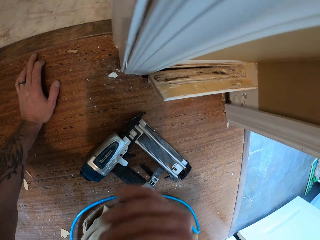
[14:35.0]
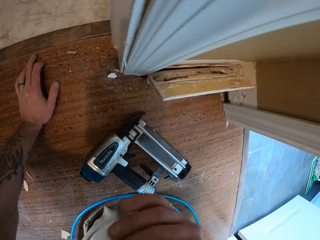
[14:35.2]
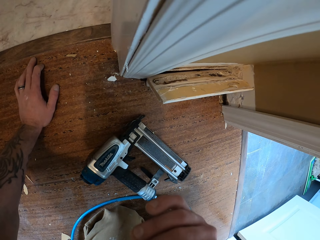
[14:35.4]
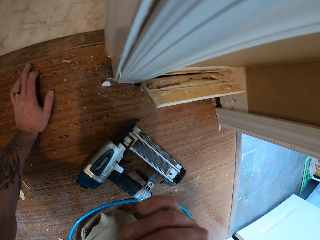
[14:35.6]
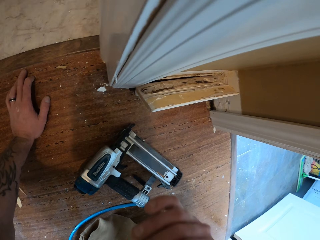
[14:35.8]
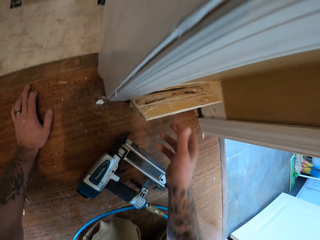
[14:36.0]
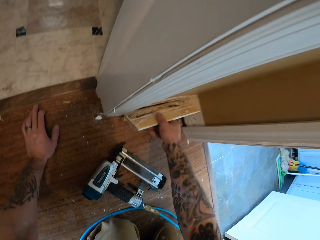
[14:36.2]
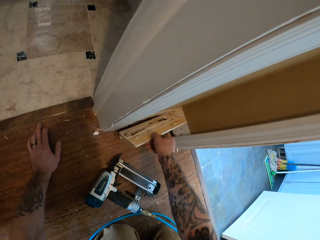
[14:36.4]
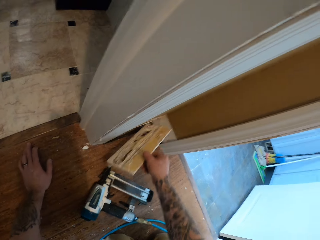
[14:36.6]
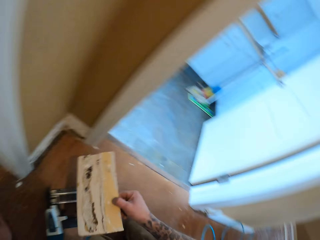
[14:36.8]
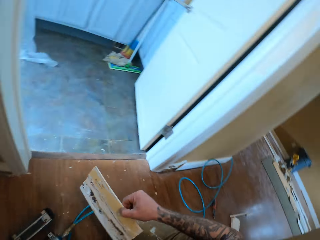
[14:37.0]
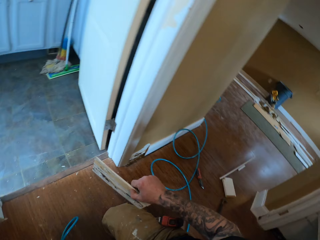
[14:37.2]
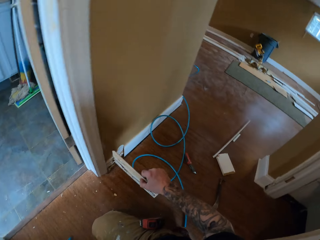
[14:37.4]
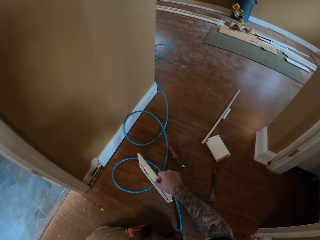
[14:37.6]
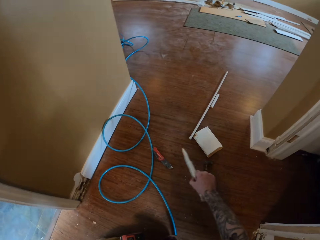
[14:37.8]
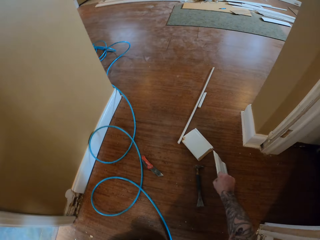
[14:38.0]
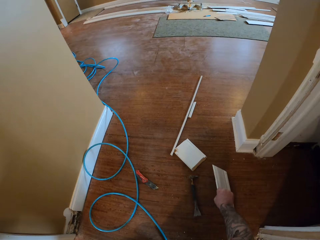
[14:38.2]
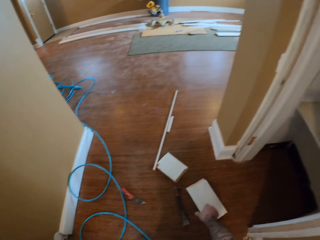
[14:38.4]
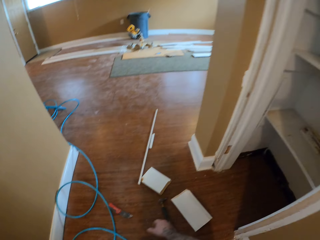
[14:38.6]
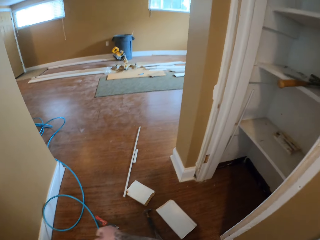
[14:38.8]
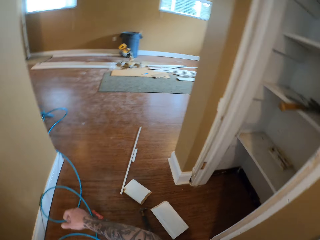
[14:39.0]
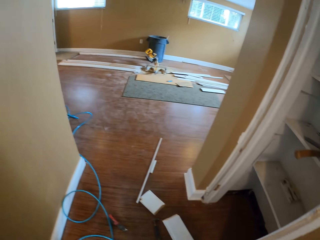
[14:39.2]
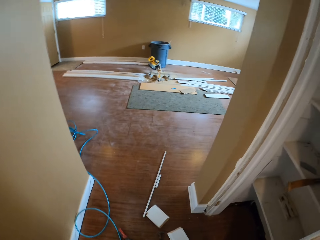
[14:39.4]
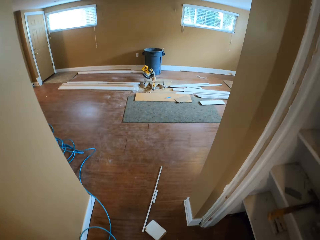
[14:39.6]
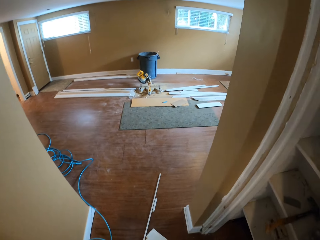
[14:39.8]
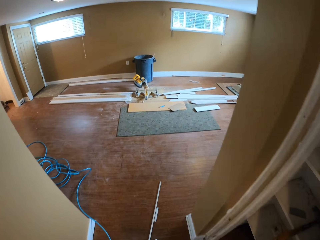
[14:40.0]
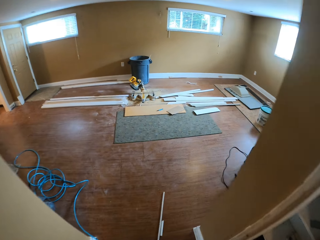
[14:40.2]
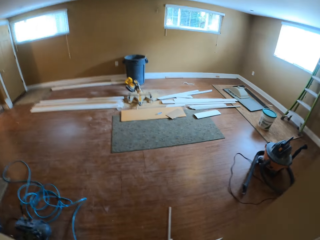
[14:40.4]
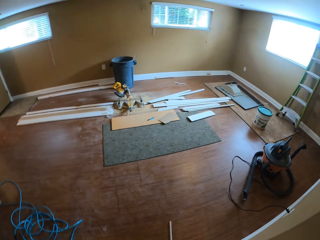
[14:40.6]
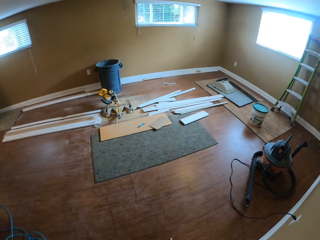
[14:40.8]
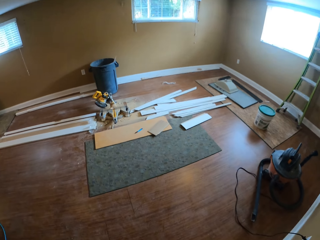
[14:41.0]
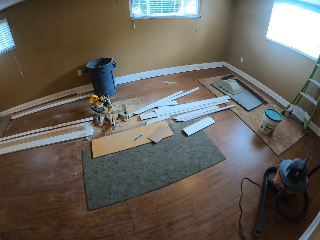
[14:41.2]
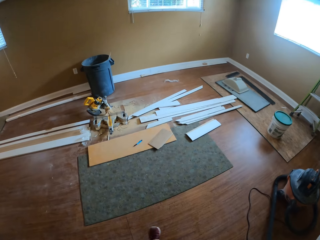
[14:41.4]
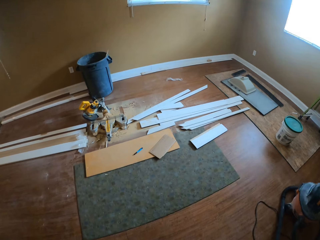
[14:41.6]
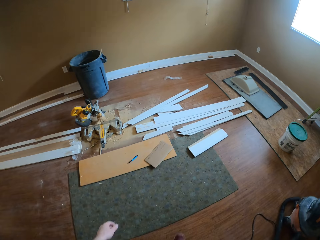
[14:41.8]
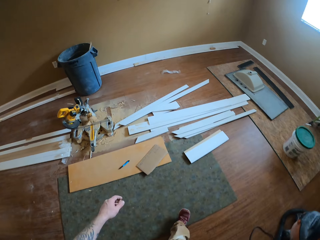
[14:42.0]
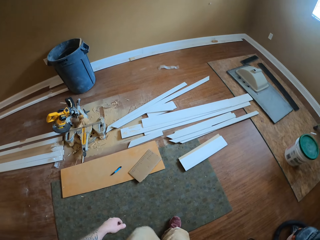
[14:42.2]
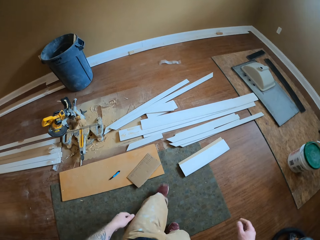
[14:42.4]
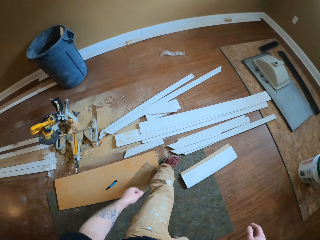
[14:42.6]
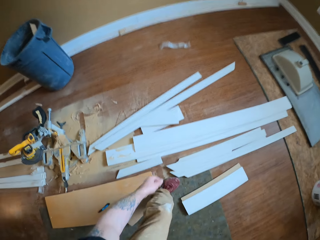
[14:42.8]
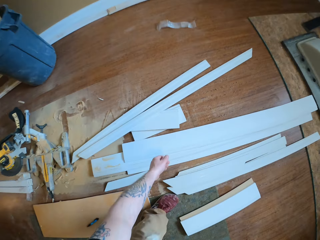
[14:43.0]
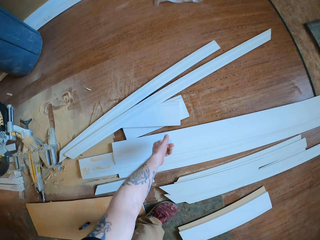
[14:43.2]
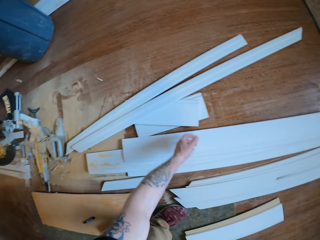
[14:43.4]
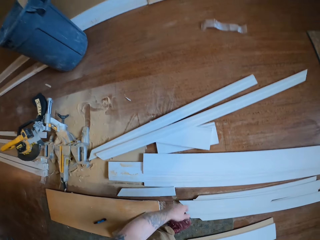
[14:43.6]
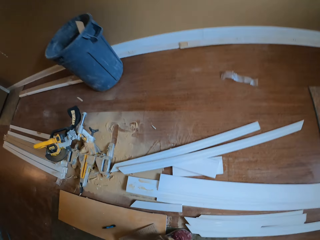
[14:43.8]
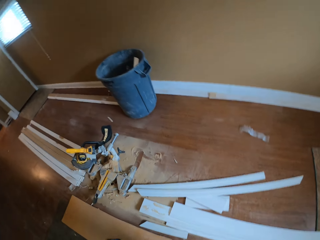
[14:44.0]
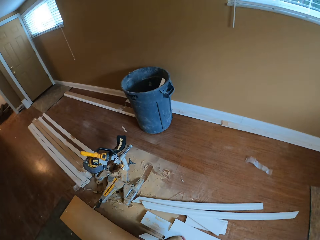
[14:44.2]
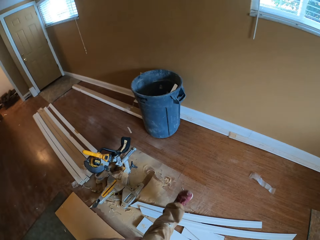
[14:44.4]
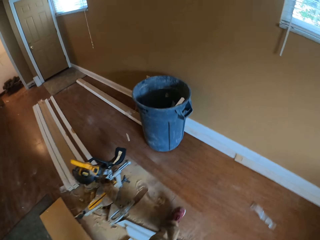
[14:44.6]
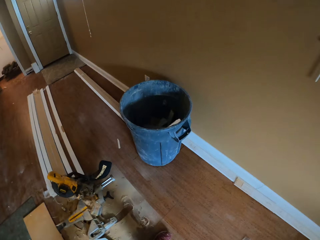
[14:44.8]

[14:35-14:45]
The camera wearer removes the piece of wood from the wall with his right hand. He turns around. He throws the piece of wood to the floor. He walks around in the room.

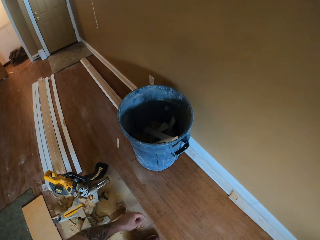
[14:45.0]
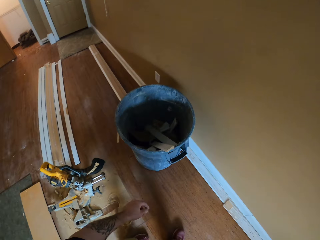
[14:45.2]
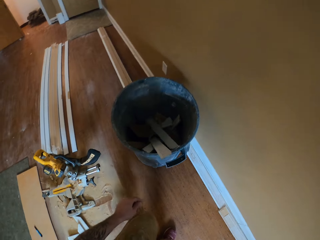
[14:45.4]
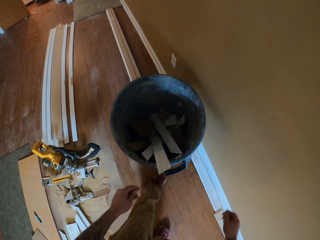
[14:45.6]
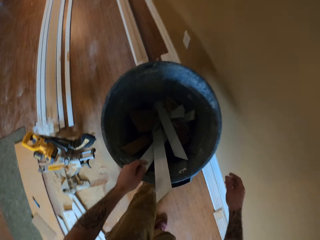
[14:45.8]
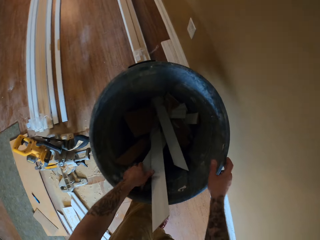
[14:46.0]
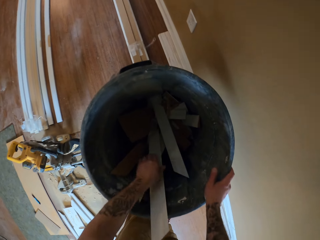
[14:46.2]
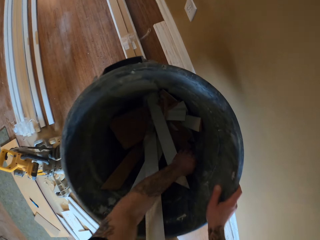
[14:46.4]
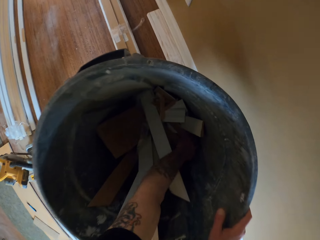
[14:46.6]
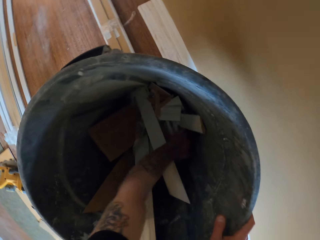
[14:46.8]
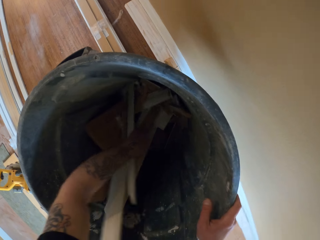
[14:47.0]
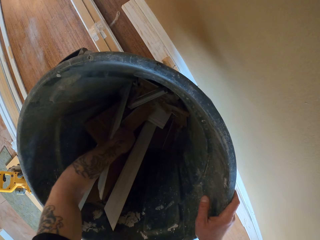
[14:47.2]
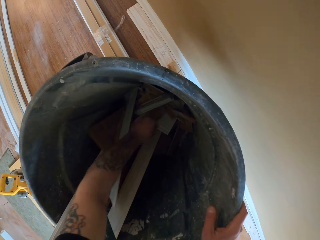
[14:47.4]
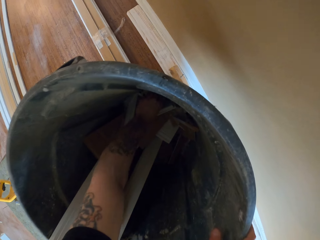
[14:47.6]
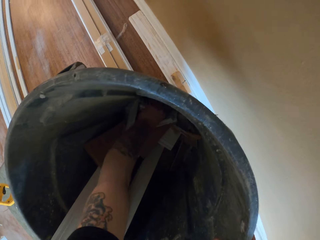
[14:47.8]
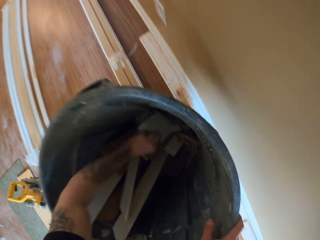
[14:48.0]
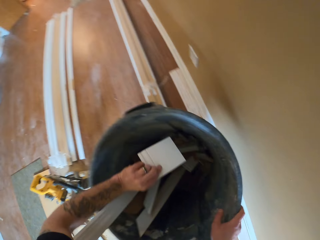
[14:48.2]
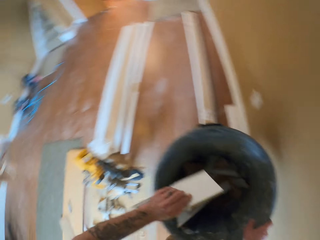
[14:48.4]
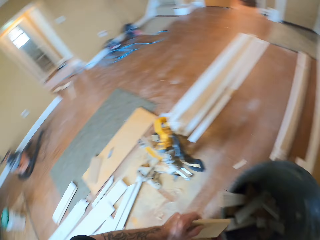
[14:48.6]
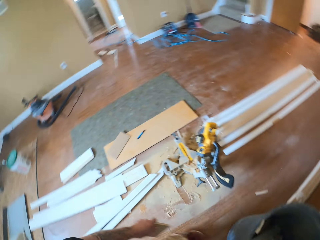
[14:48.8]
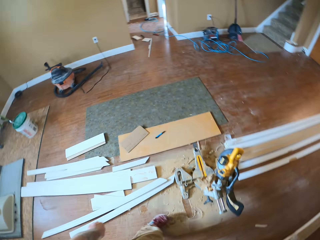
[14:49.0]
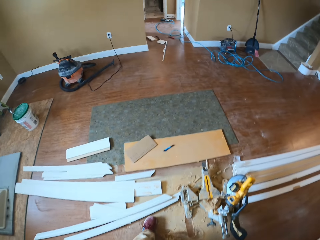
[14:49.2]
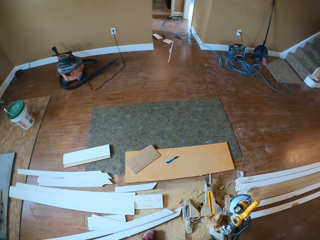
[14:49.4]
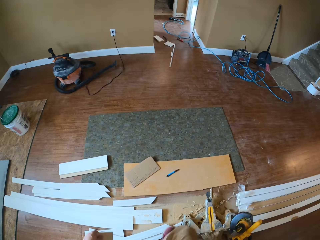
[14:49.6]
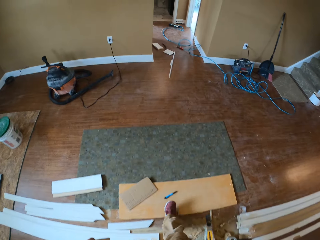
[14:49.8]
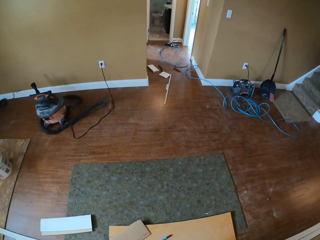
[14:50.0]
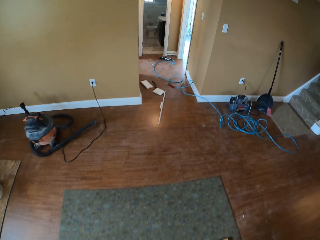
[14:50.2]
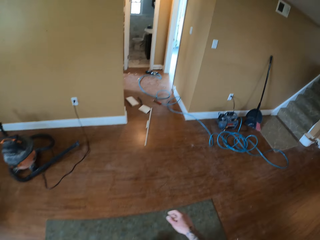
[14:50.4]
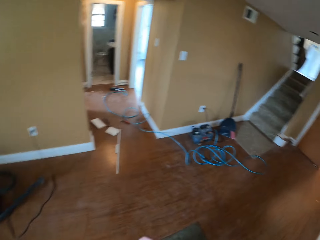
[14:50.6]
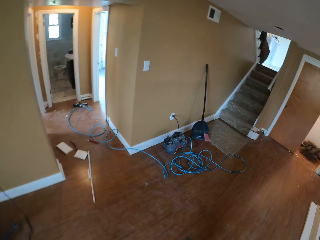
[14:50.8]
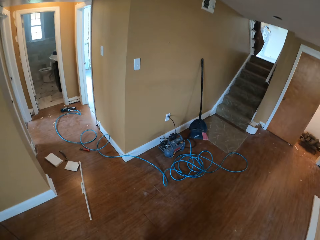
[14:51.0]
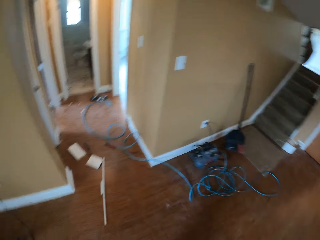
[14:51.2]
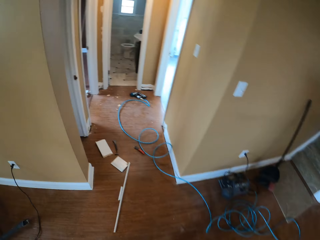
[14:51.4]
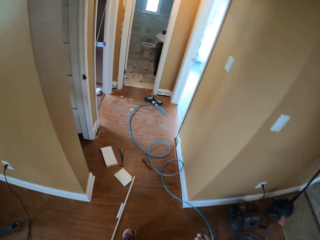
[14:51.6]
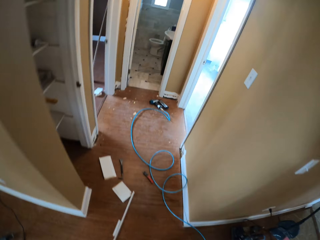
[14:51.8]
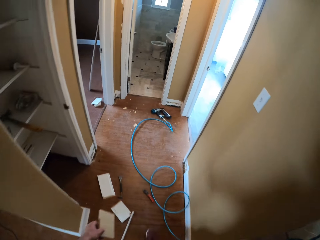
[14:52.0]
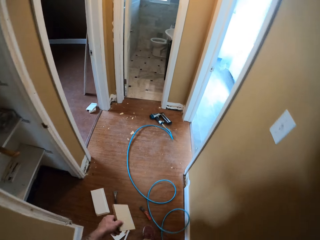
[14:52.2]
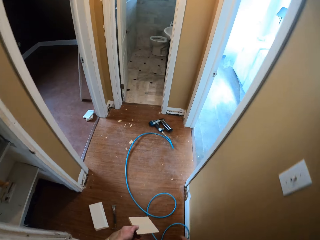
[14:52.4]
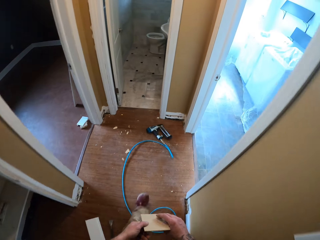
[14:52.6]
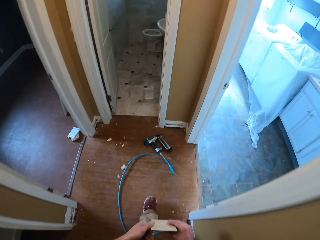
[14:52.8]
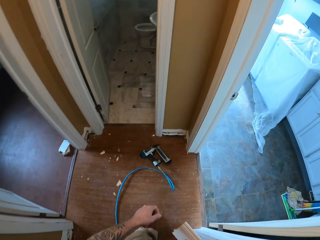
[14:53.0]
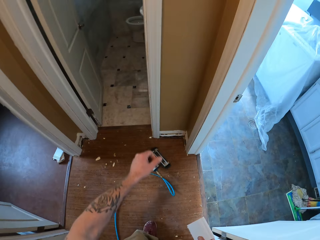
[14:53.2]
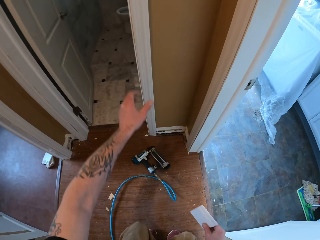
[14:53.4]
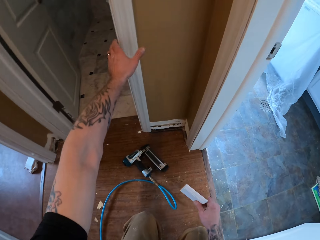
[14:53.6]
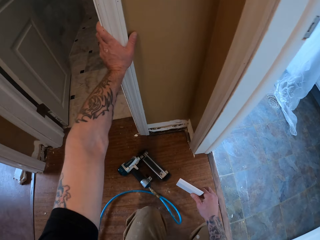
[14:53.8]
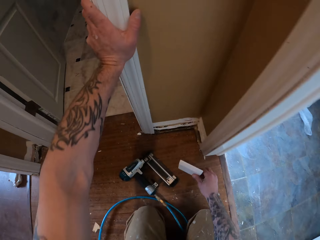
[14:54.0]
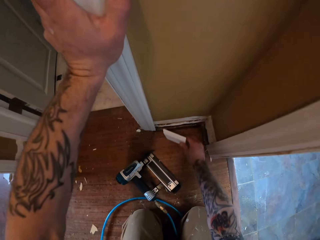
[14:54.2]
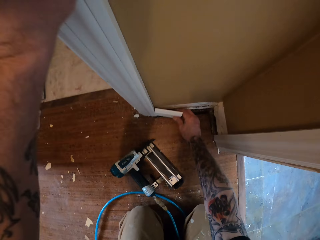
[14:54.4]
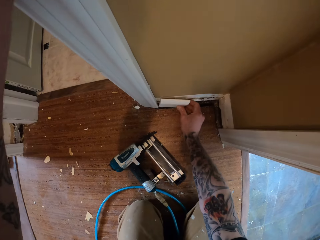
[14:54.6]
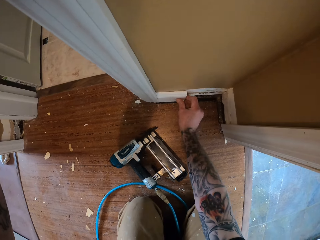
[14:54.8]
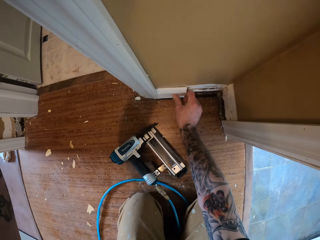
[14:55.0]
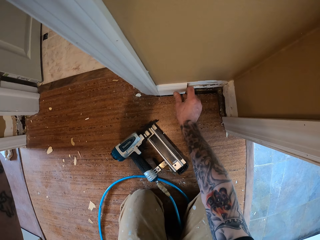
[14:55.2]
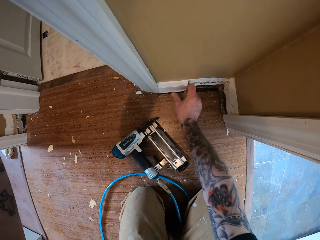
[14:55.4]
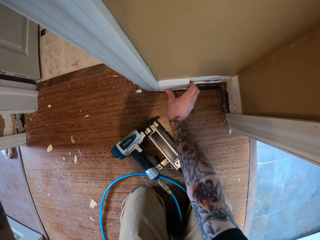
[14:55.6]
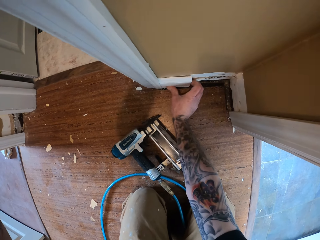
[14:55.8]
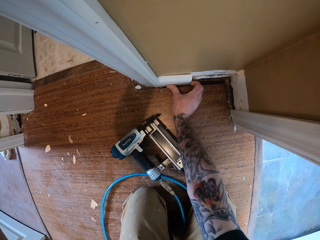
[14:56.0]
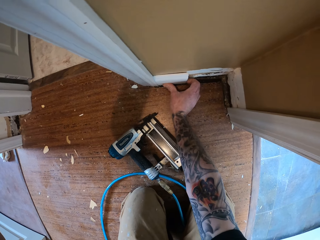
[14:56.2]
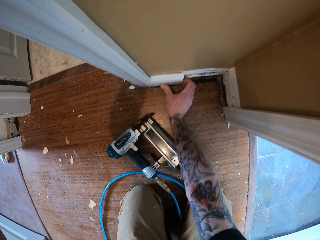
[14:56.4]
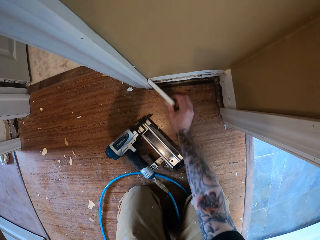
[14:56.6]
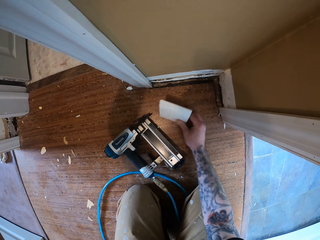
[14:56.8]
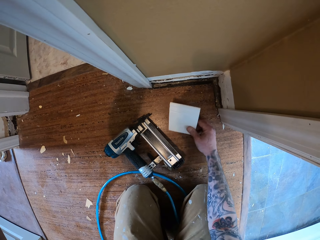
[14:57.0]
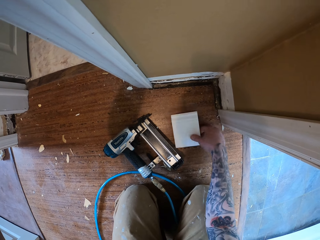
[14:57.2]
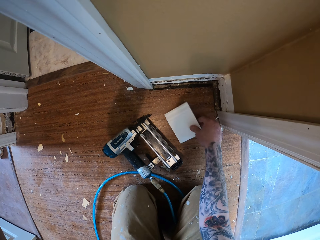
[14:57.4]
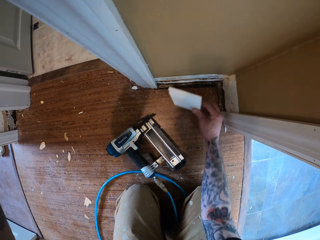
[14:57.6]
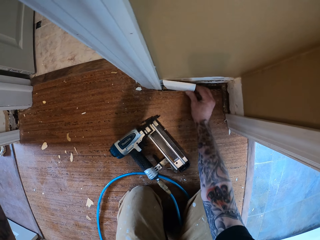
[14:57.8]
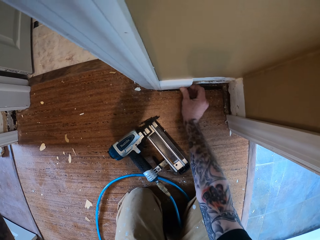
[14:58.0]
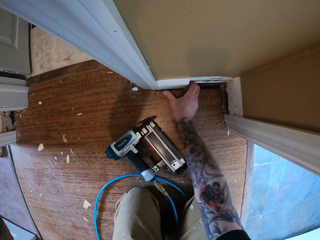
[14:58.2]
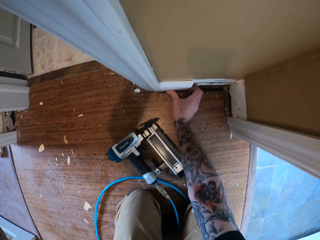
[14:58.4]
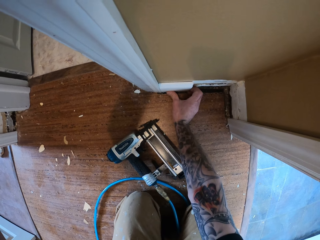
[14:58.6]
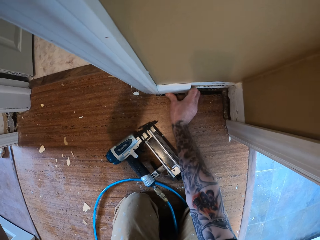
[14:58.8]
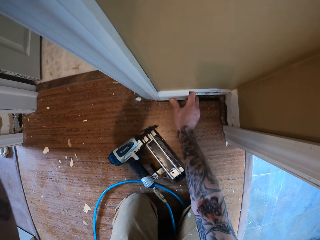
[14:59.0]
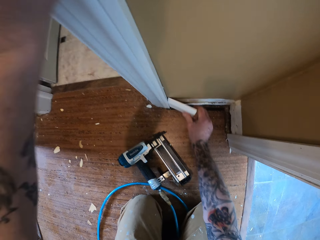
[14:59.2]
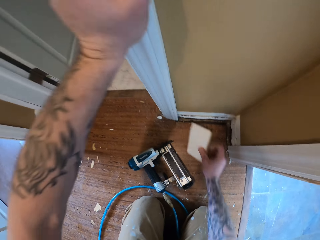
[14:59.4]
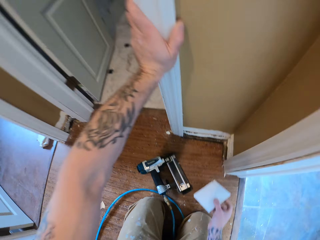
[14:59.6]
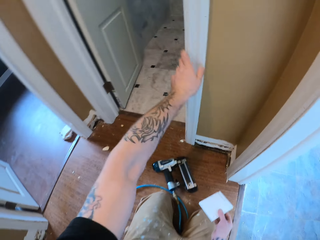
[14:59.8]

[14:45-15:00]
The camera wearer holds the trash can. They check the trash can. They remove a piece of wood from the trash can. They turn around. They carry the piece of wood across the room. They put the piece of wood on the wall. They remove the piece of wood from the wall. They put the piece of wood on the wall. They remove the piece of wood from the wall.
